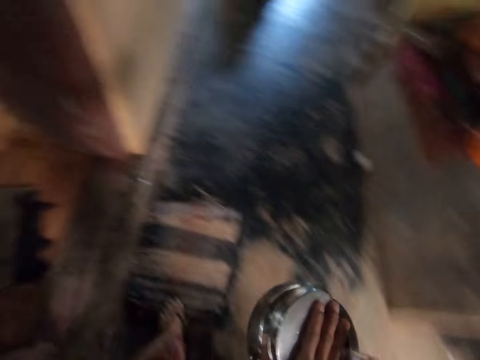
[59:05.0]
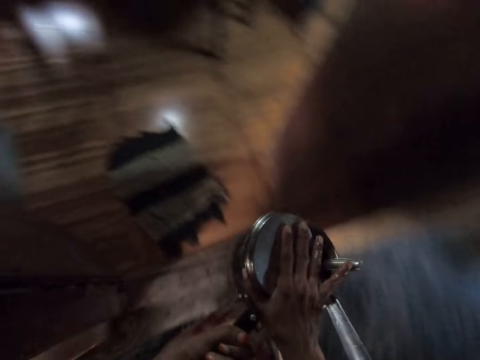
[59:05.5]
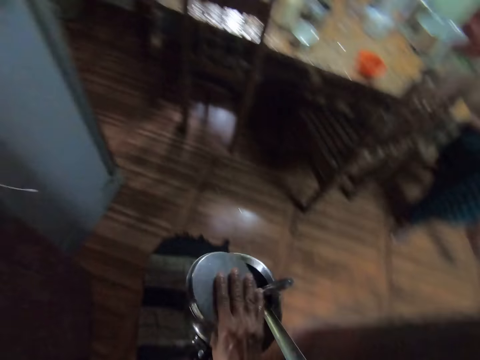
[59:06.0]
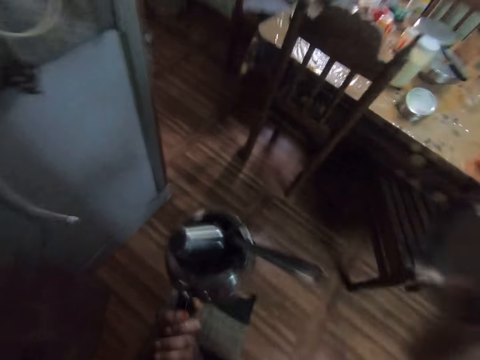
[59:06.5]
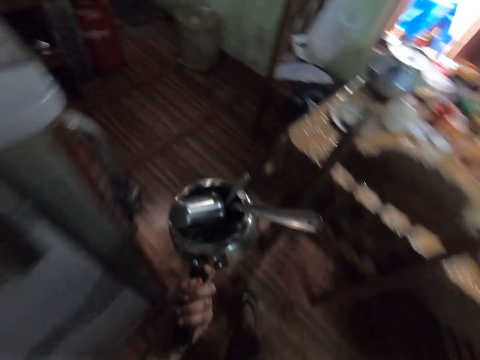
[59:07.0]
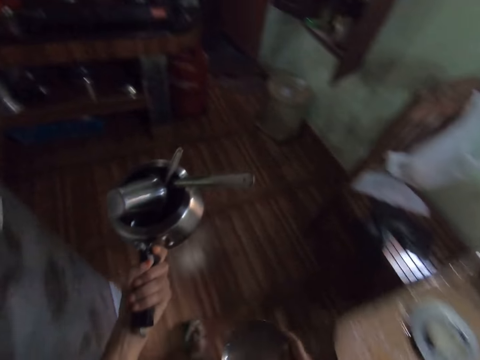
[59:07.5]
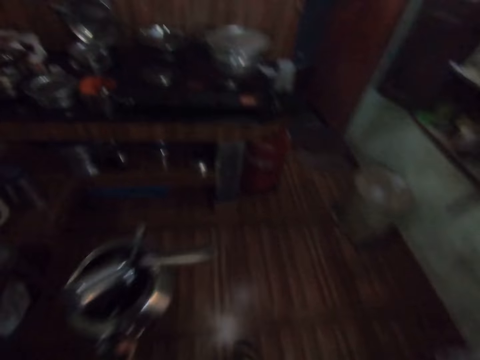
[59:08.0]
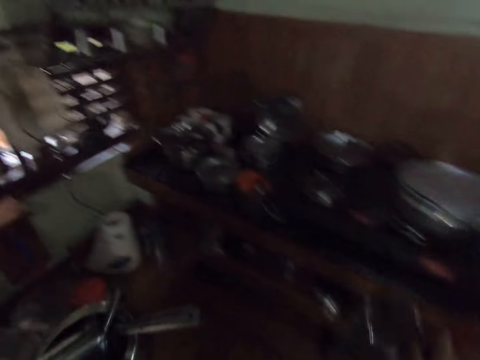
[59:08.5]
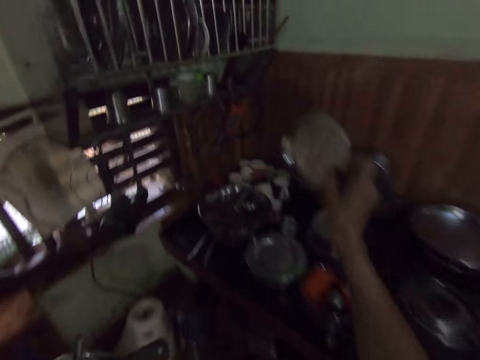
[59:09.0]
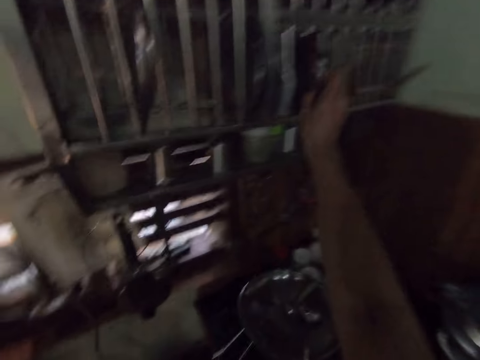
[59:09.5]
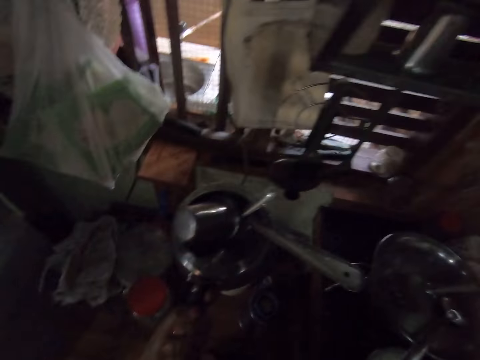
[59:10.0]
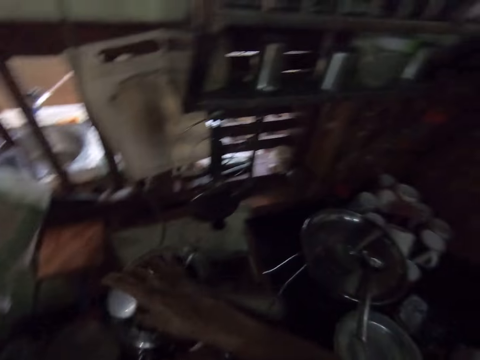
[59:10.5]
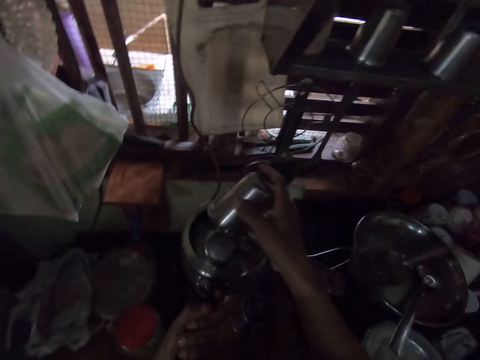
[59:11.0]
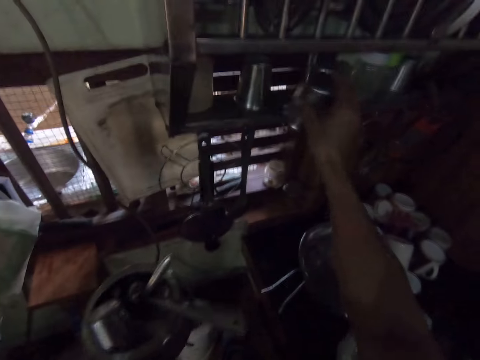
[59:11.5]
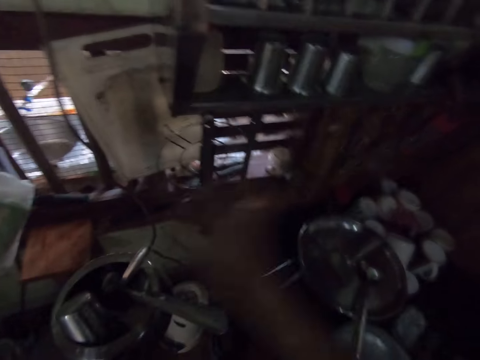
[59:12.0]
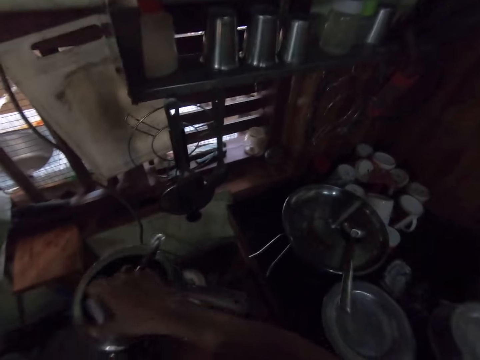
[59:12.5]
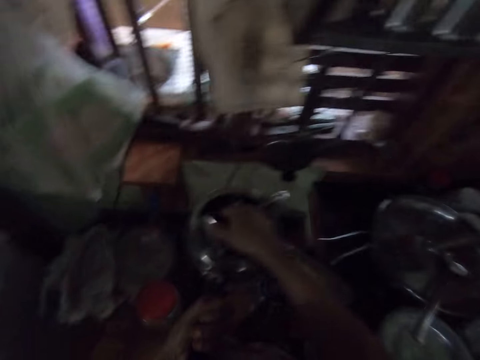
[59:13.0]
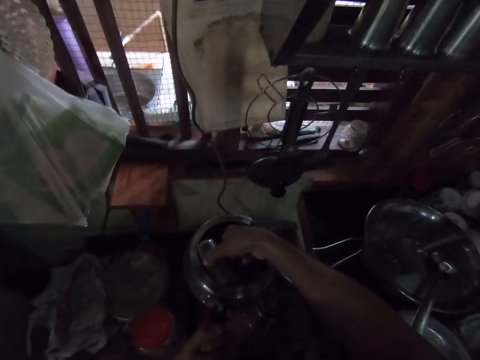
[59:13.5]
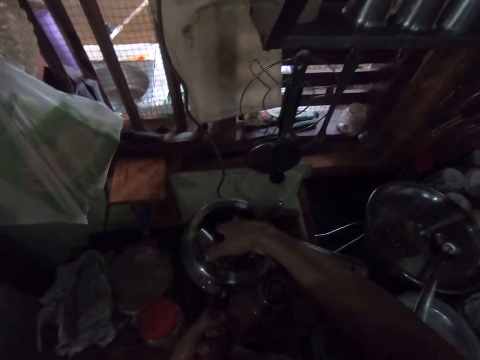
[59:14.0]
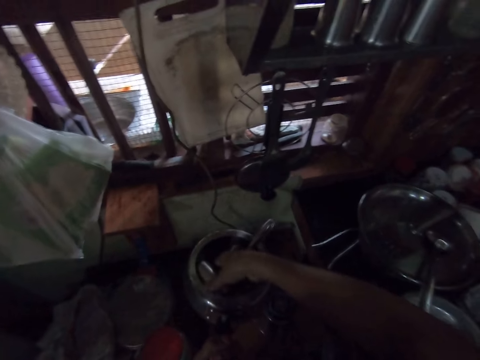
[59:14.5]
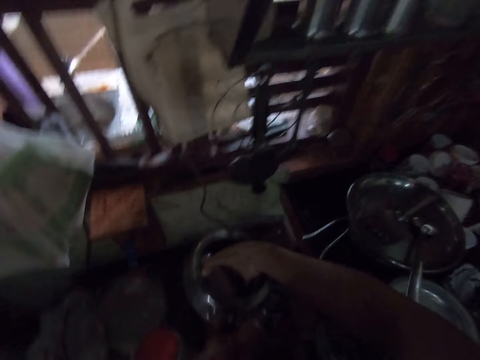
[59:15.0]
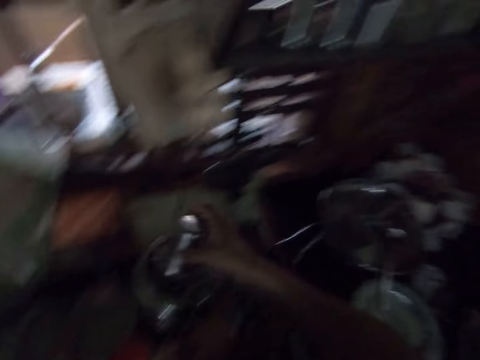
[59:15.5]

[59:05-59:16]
The camera wearer walks into the kitchen with the pot and lid in both hands. She picks the pot cover in her left hand with her right hand. She walks around. She places the pot cover in her right hand in the shelf. She picks a cup in the pot in her left hand with her right hand. She places the cup in her right hand in the shelf. She pulls back the right hand. She touches the utensils. She picks a cup in the pot in her left hand with her right hand.

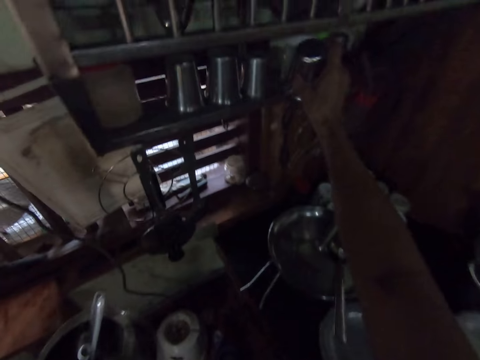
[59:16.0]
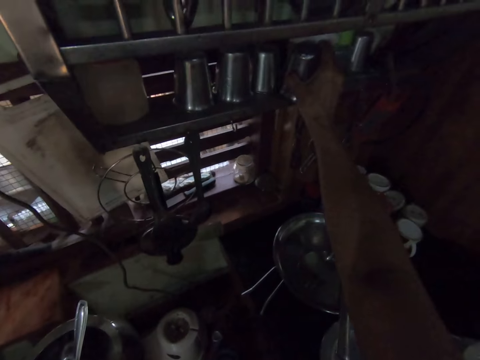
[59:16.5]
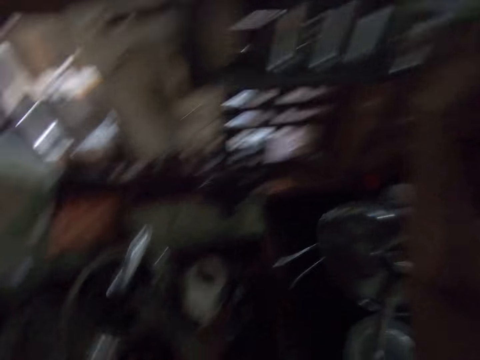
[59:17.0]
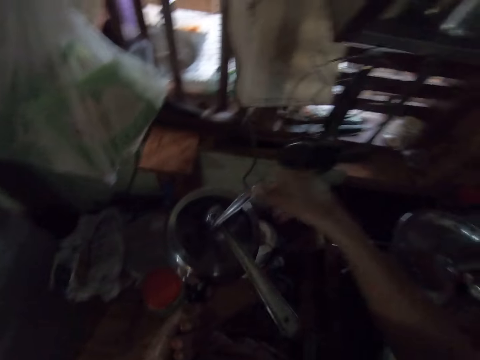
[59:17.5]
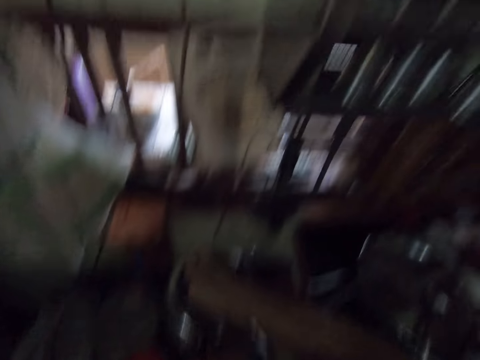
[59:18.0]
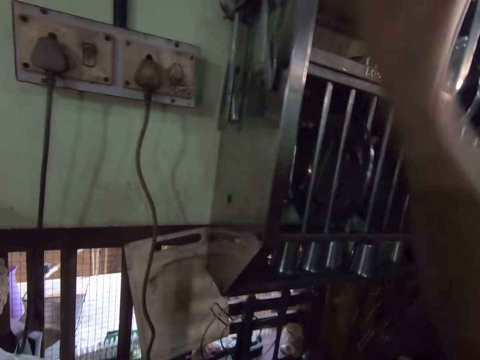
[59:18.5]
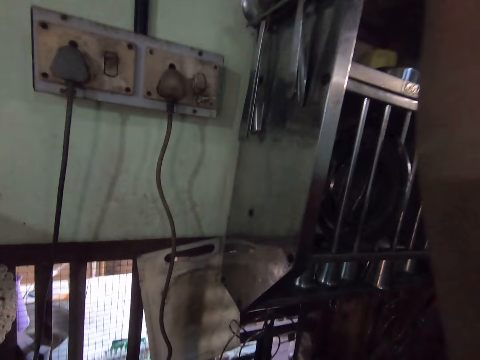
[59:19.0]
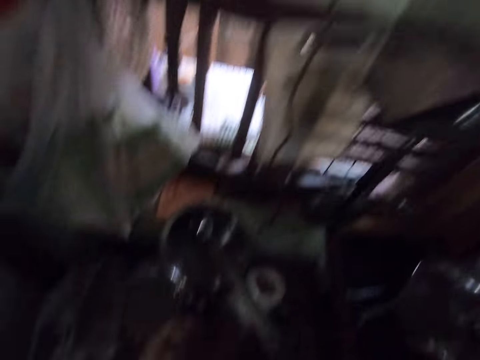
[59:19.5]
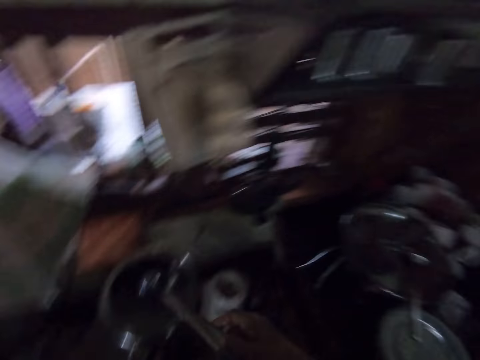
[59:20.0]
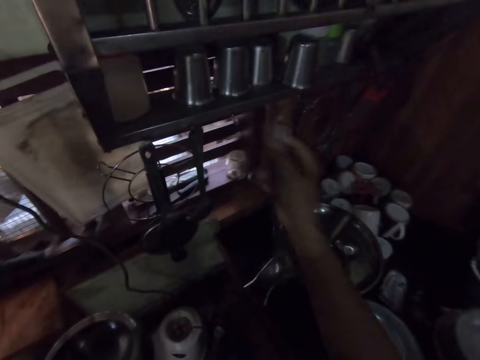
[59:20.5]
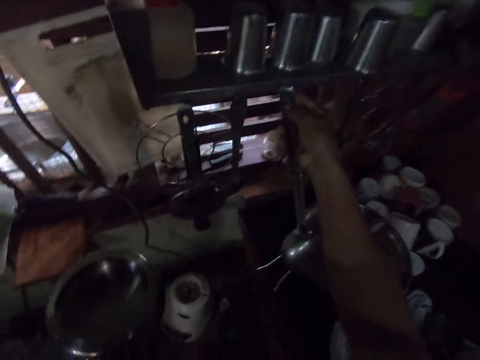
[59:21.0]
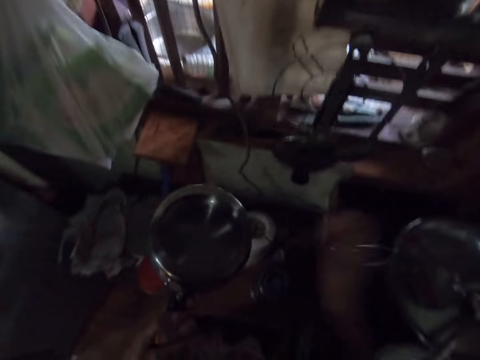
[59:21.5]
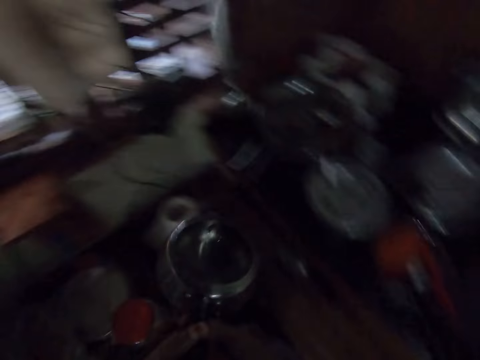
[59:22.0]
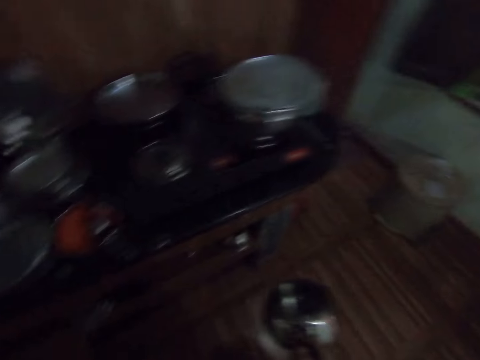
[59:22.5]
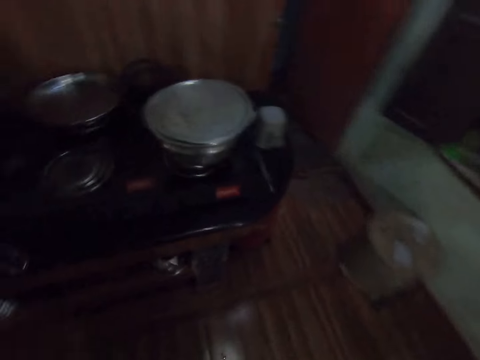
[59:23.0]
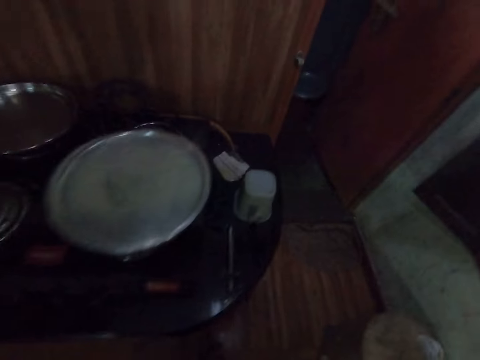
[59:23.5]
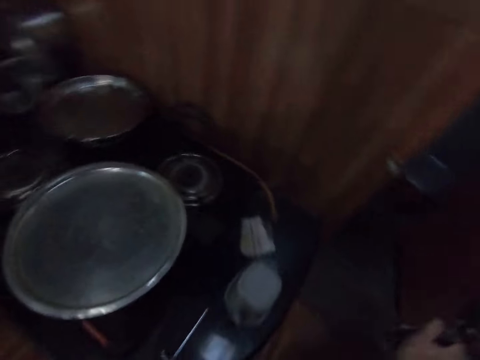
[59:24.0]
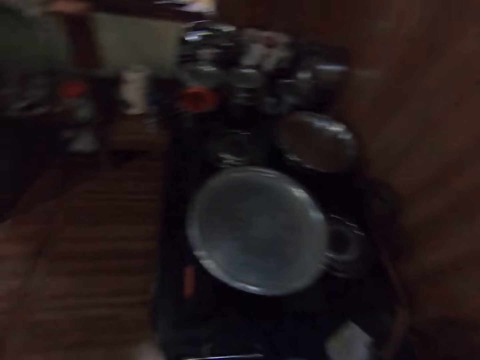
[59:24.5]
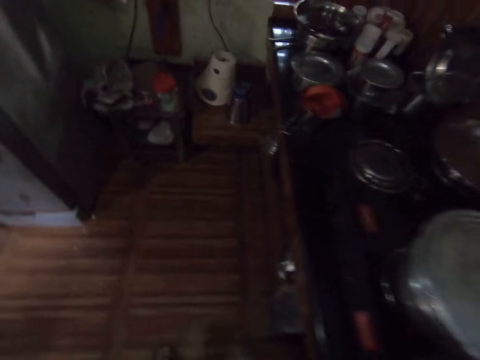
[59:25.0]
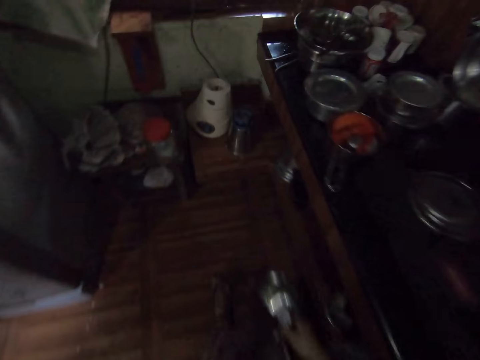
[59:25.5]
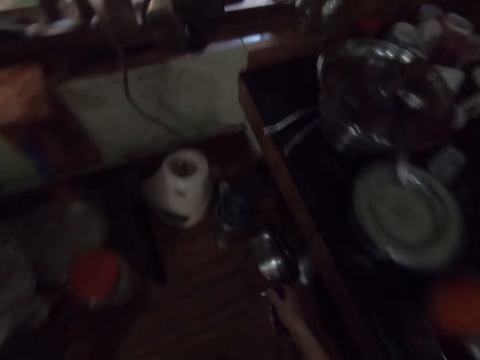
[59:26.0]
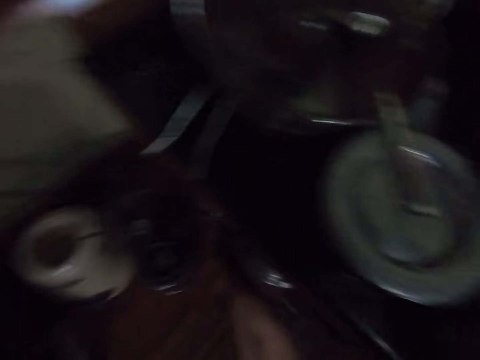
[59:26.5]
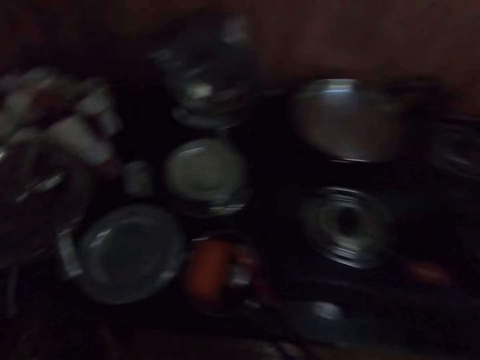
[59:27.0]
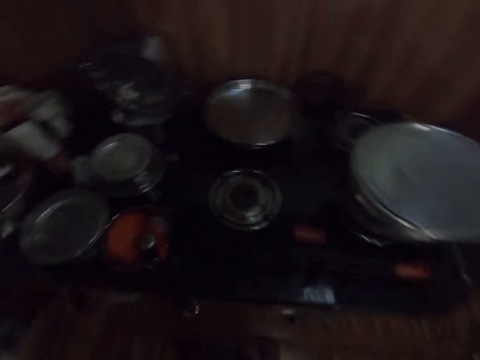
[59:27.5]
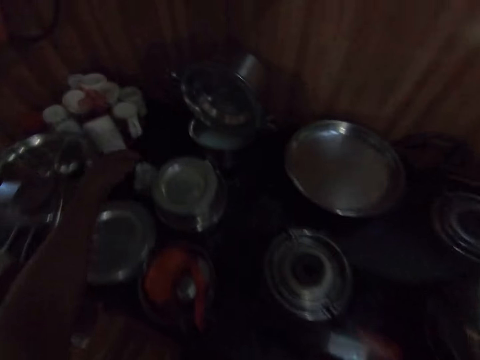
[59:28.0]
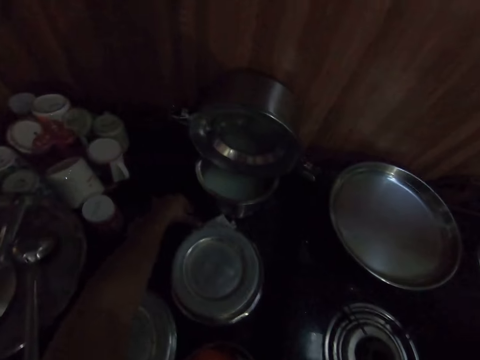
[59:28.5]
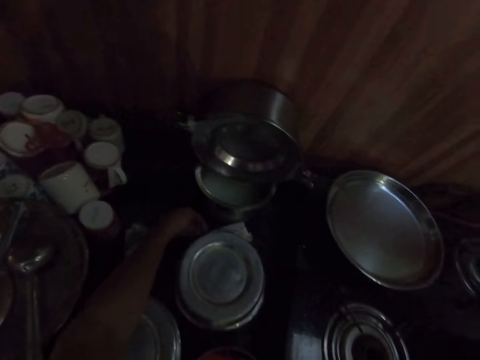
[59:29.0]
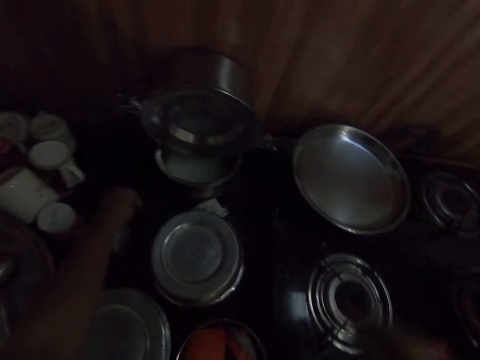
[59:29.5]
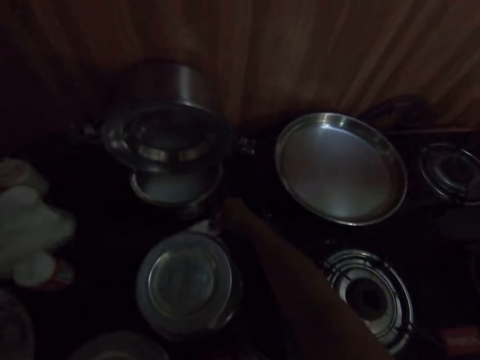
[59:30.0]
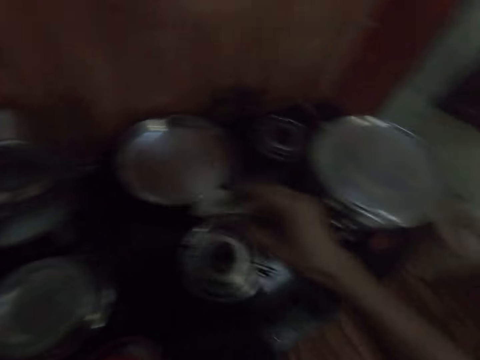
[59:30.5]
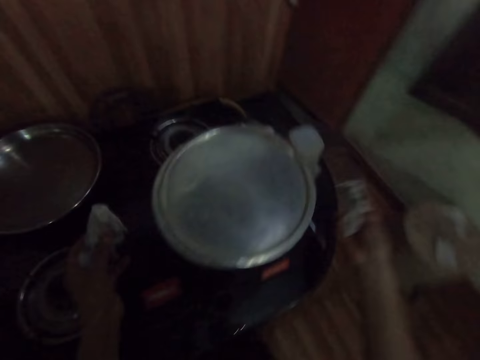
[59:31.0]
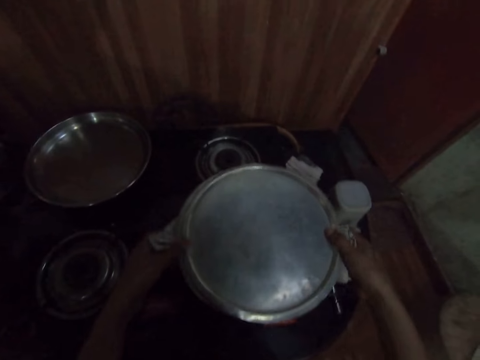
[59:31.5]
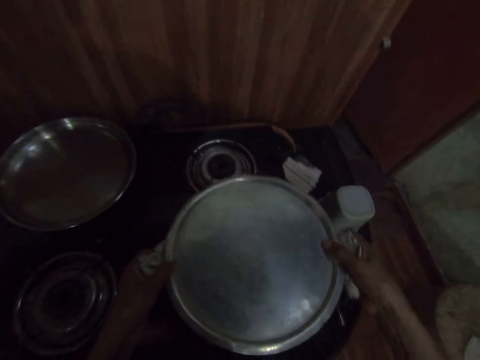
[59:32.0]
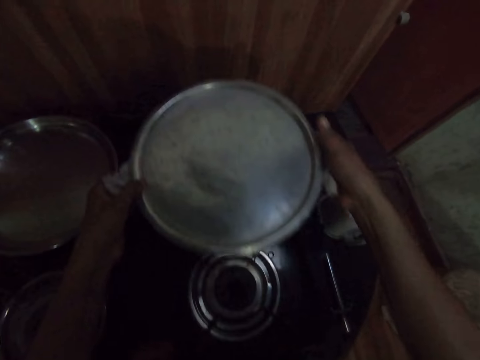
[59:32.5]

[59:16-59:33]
The camera wearer places the cup in her right hand in the shelf. She moves the right hand. She picks a plate or spoon in the pot in her left hand with her right hand. She places the plate or spoon in her right hand on the shelf. She moves the right hand. She picks a spoon in the pot in her left hand with her right hand. She hangs the spoon in her right hand on the hanger. She passes the pot in her left hand to her right hand. She walks around. She stores the pot in her right hand in the cupboard. She makes a step. She picks a paper on the cabinet with her left hand. She touches the utensils on the table. She picks the paper on the cabinet with her right hand. She walks around. She lifts both hands. She lifts a pot on the cooker with the paper in both hands. She carries the cooking pot.
